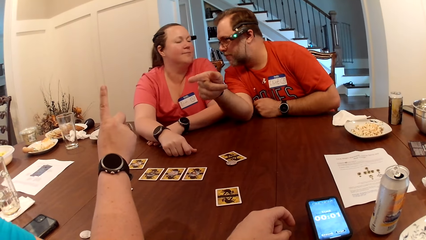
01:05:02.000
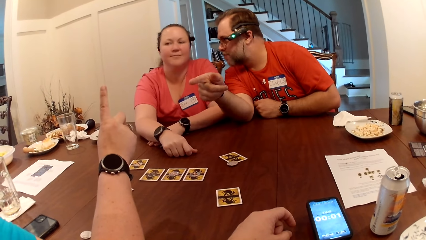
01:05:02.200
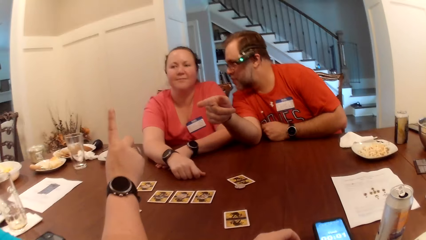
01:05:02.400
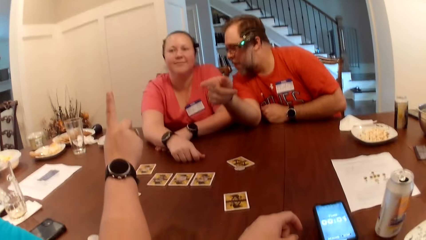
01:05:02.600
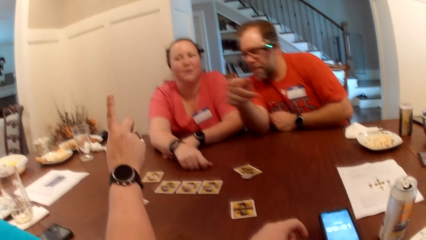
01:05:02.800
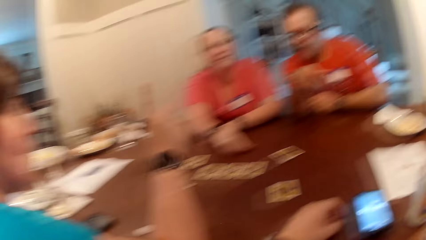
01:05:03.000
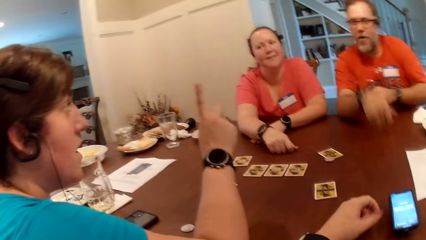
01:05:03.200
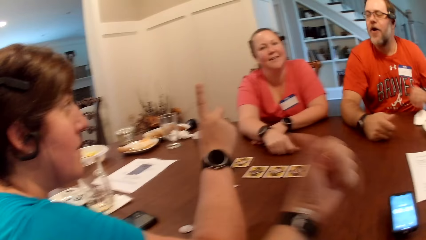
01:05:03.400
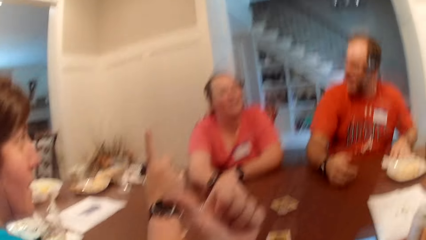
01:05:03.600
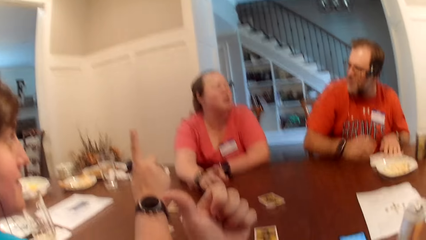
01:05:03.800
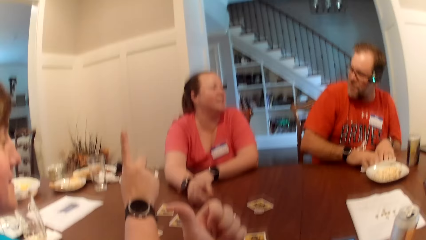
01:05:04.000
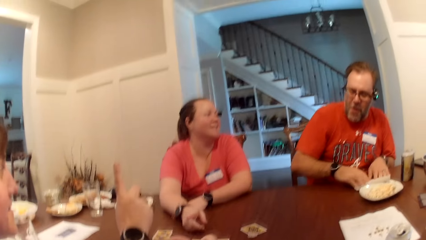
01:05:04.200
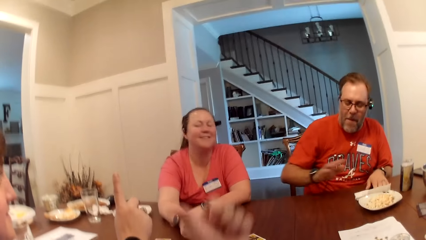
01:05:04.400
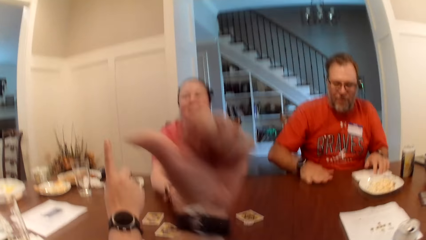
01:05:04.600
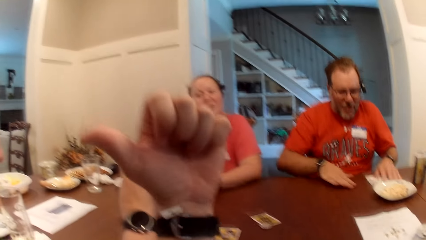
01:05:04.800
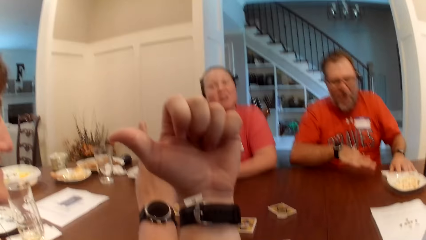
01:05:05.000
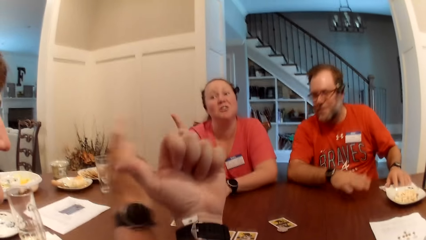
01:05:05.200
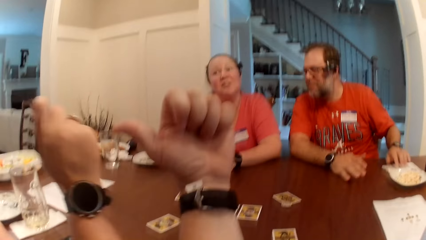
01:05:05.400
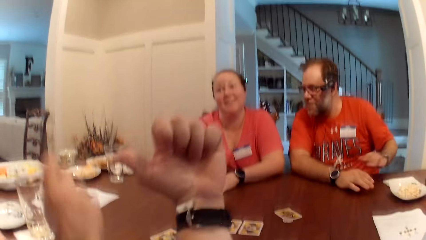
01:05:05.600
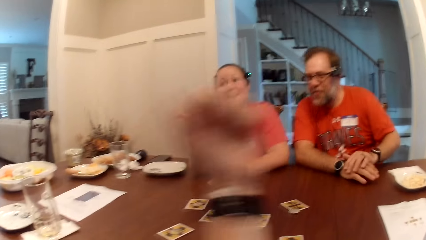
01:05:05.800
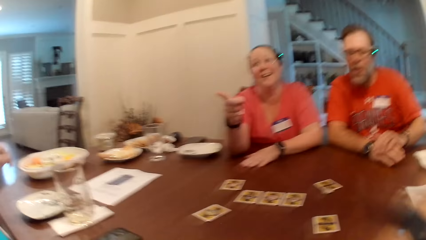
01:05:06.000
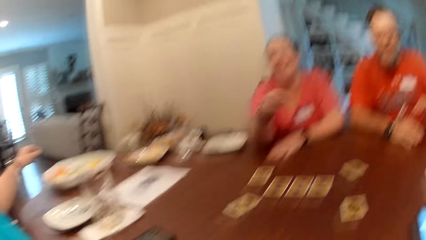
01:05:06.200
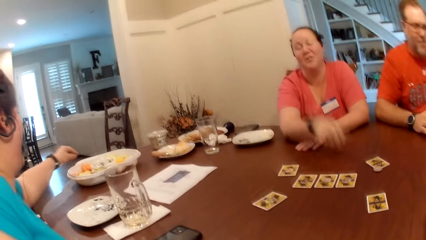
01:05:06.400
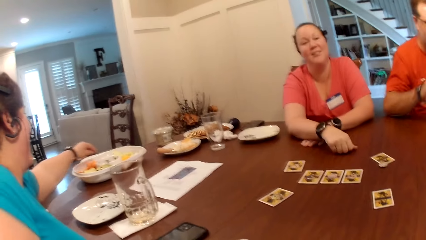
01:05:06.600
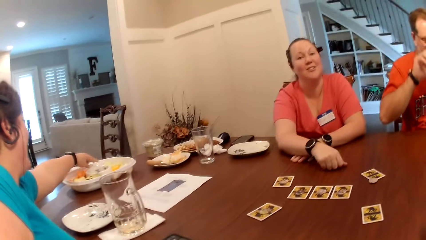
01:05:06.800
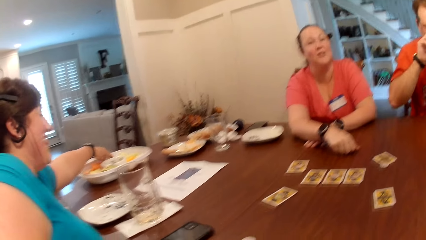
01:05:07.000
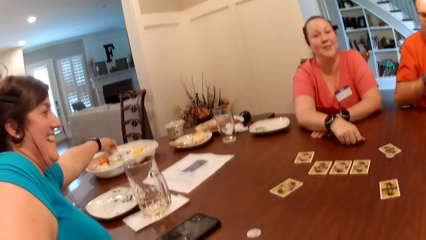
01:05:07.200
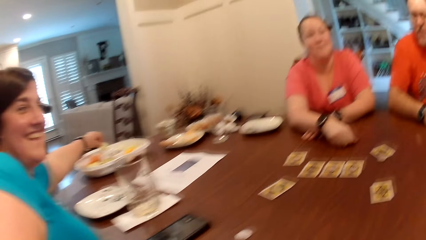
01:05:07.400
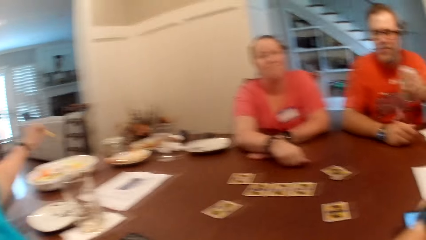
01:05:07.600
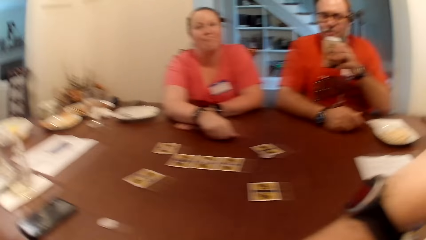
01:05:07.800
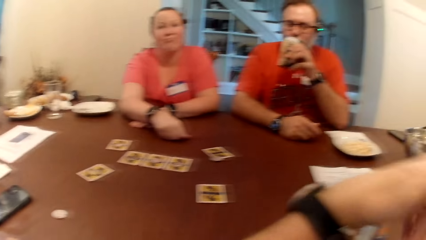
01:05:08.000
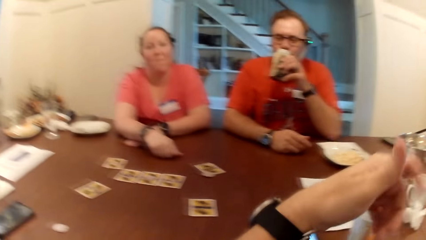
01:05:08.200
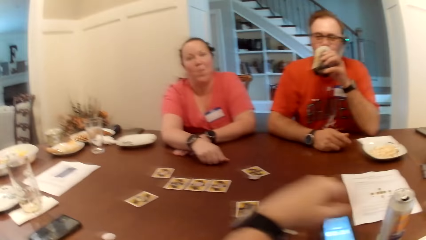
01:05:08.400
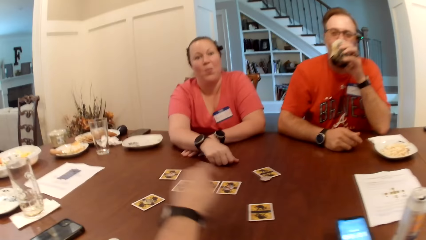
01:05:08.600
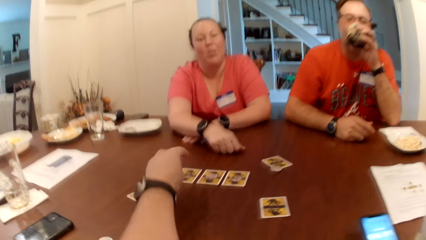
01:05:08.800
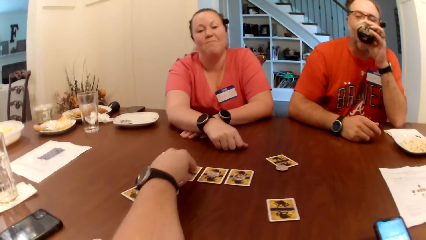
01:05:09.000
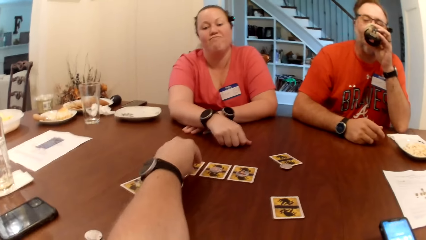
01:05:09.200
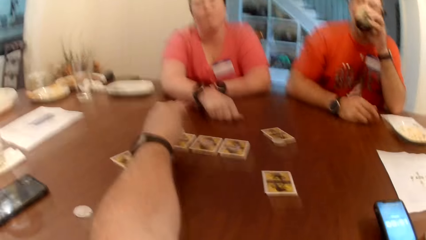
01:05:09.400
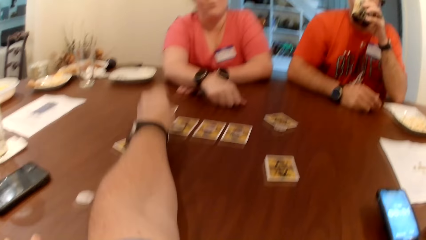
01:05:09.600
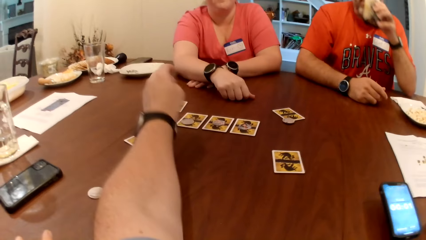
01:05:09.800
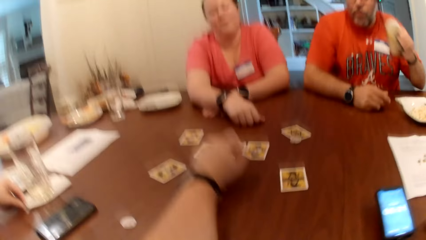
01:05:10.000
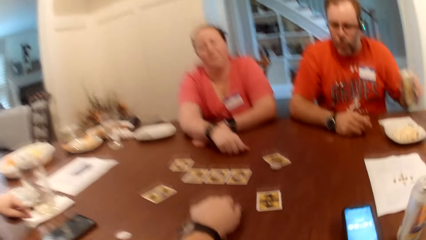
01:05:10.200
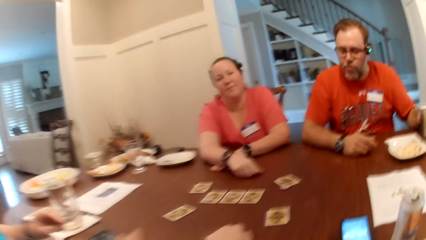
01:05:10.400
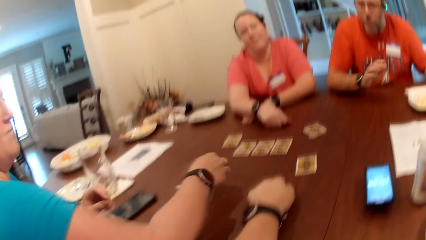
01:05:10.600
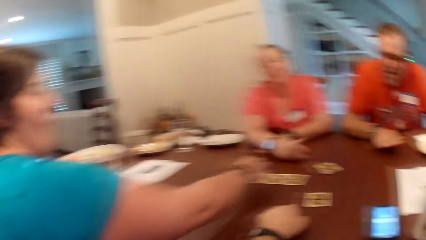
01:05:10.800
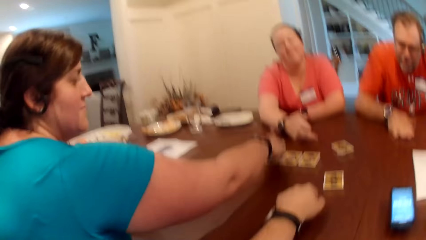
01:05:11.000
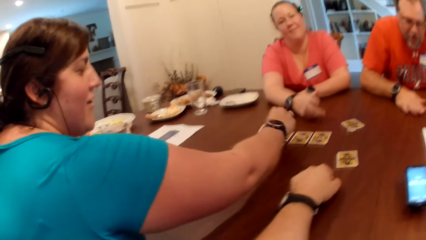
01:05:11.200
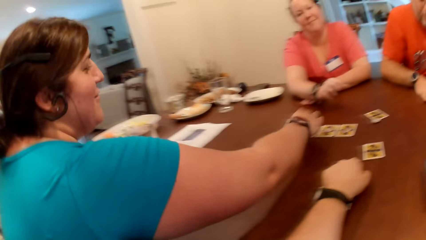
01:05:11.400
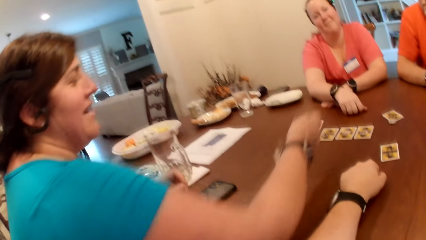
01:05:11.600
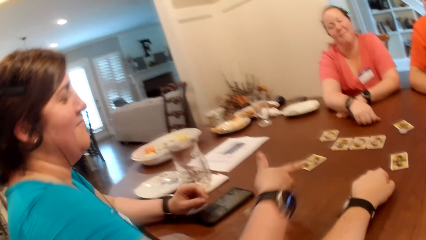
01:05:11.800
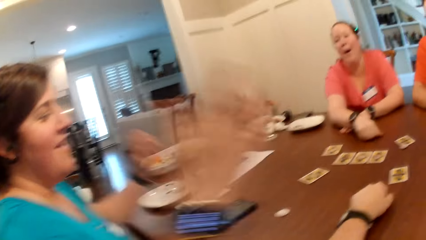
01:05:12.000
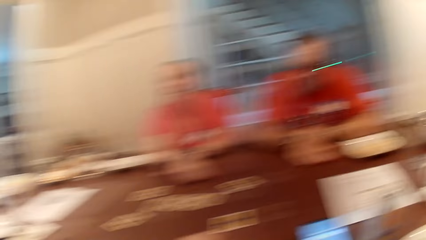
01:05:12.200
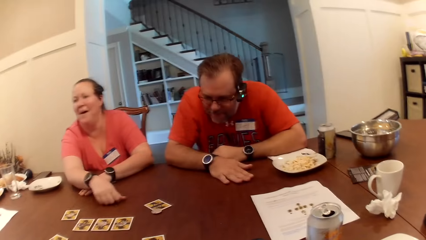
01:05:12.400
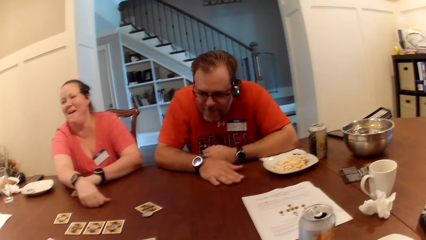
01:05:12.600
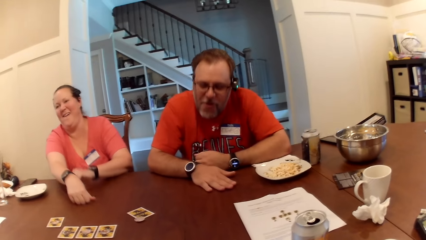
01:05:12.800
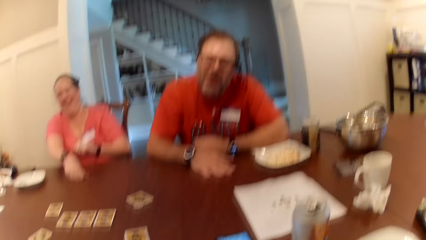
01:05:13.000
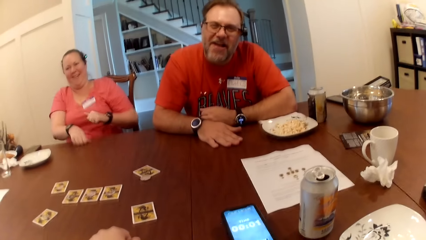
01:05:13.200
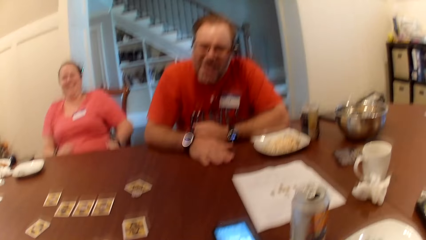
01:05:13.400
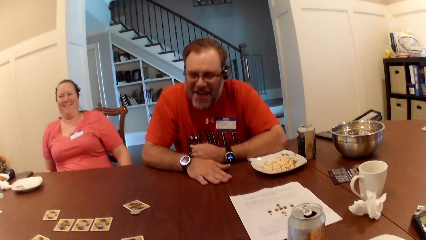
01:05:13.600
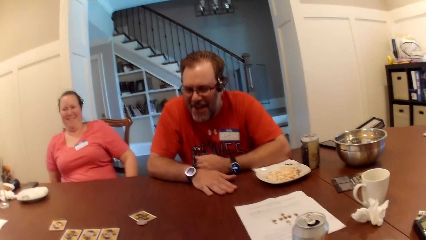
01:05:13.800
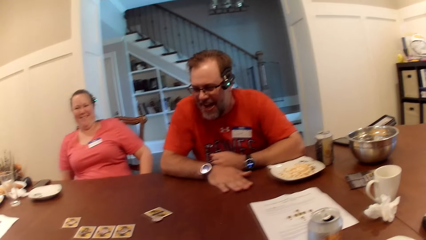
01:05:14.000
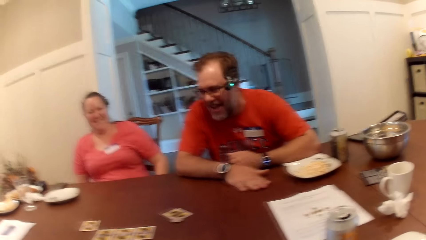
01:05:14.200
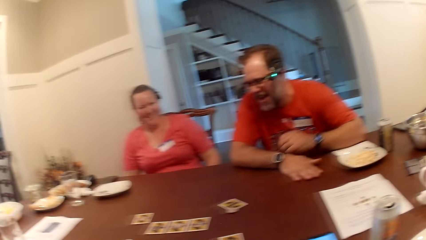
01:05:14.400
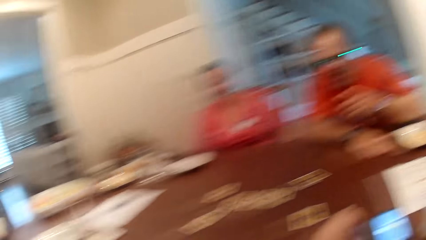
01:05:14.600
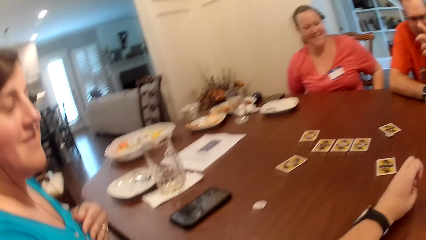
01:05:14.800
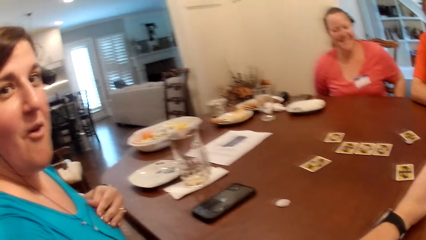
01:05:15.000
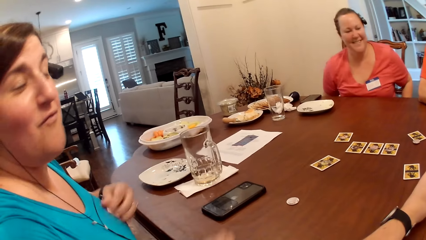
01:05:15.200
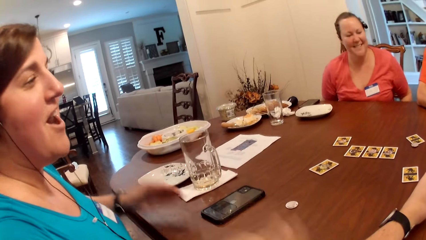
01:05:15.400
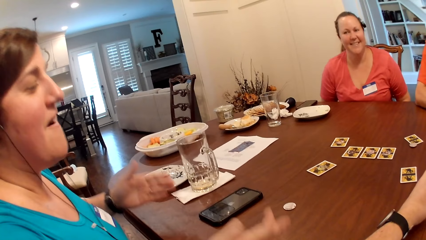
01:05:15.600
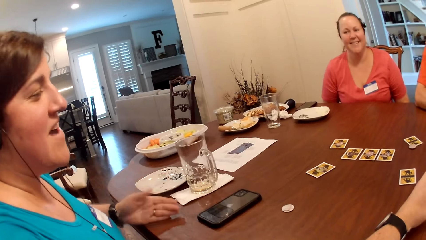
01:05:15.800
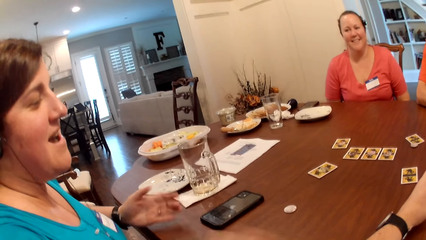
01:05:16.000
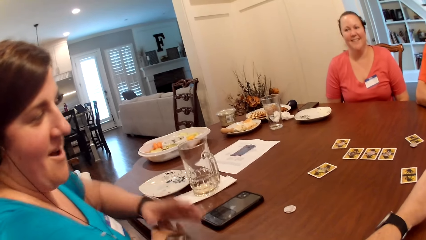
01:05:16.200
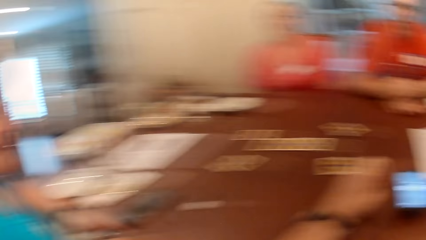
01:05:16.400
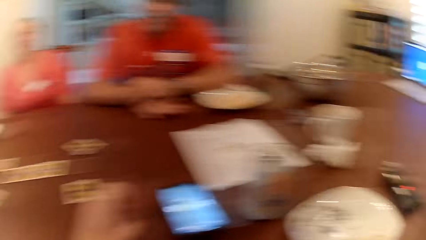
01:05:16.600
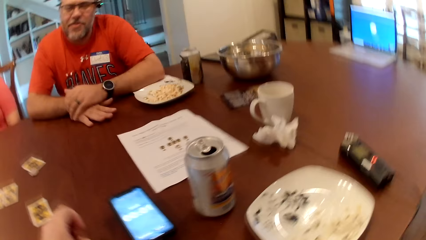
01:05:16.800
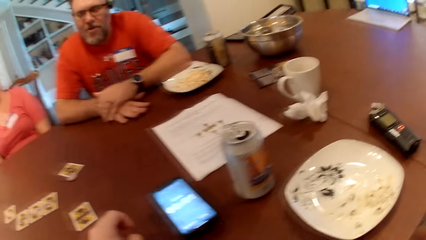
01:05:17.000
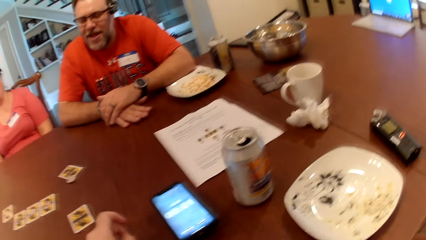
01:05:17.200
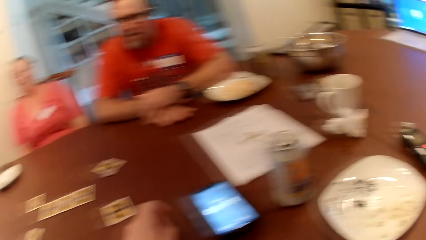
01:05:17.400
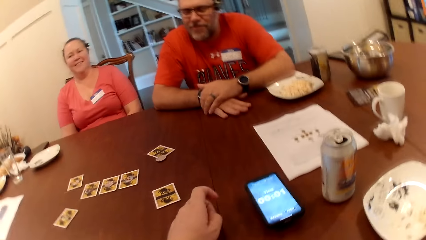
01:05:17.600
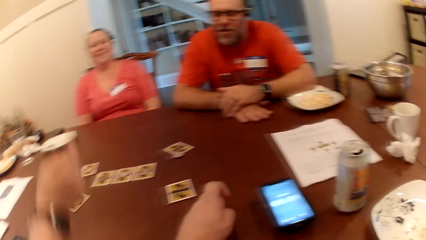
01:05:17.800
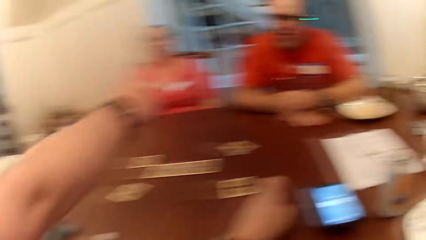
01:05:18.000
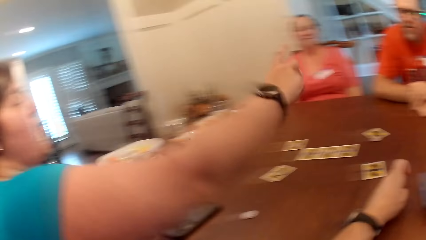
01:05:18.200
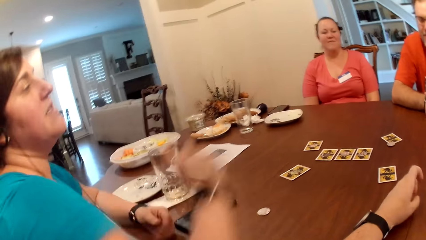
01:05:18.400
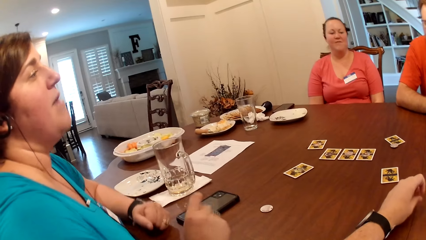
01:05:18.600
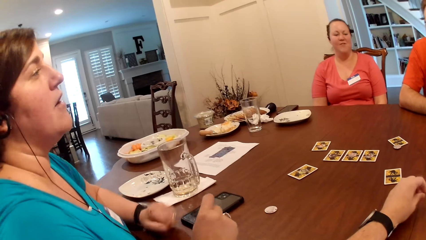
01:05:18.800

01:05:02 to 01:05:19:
The man interacts with a woman. The man removes his right hand from the table. Another woman picks up a carrot from a plate on the table with her left hand. The man places his right hand on the table. The other woman reaches for the fruit in the bowl. The man drinks soda from the can with his left hand. The camera wearer touches the card on the table with his left hand. He points at the card on the table. The other woman points at the card on the table. The first woman removes both hands from the table. The other woman interacts with the group with hand gestures.
